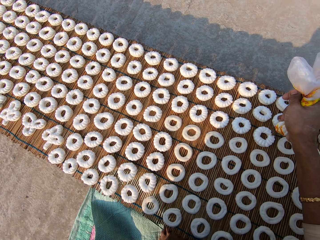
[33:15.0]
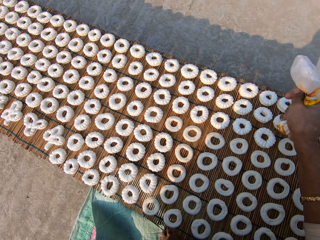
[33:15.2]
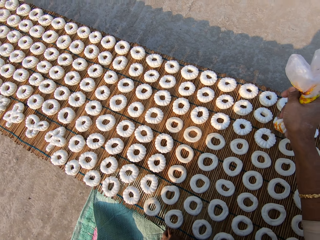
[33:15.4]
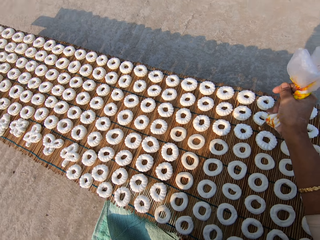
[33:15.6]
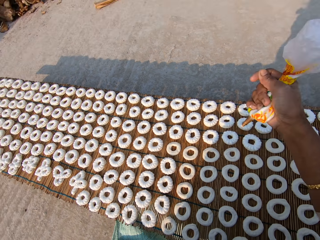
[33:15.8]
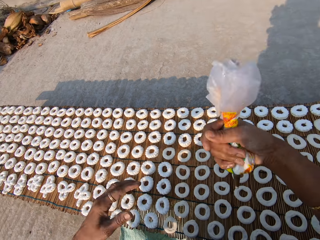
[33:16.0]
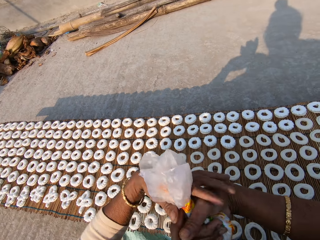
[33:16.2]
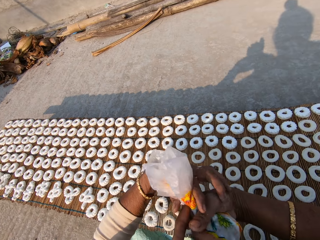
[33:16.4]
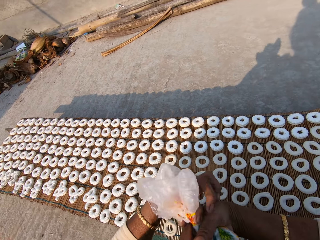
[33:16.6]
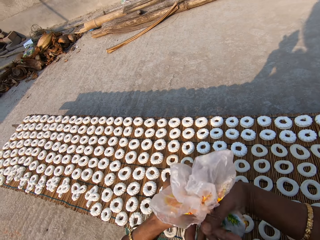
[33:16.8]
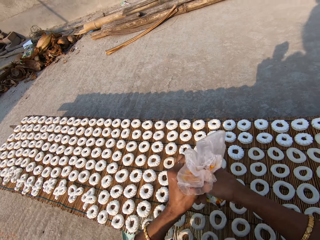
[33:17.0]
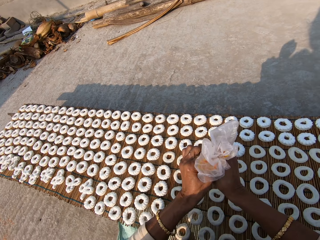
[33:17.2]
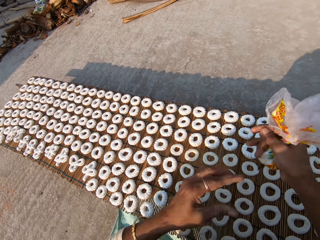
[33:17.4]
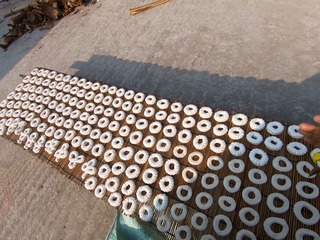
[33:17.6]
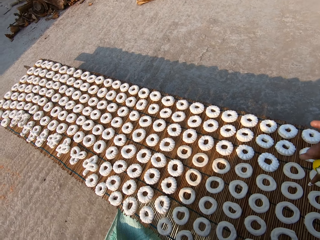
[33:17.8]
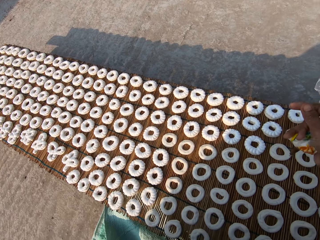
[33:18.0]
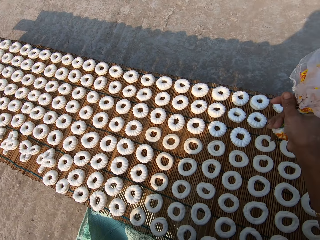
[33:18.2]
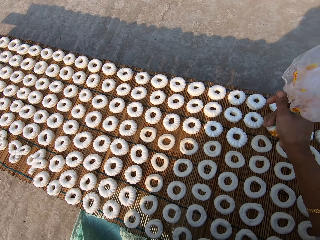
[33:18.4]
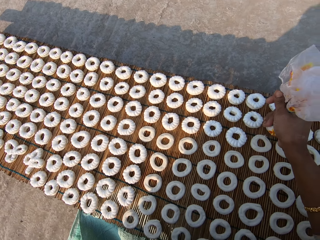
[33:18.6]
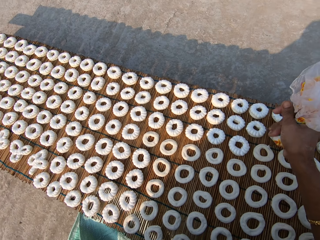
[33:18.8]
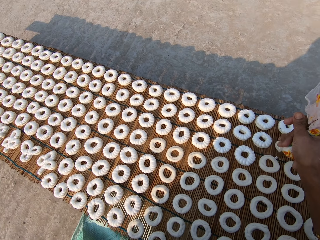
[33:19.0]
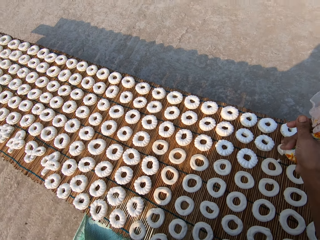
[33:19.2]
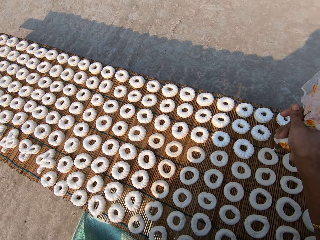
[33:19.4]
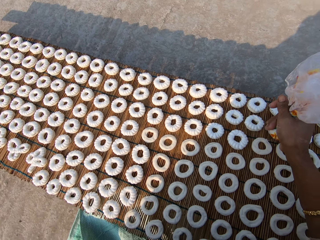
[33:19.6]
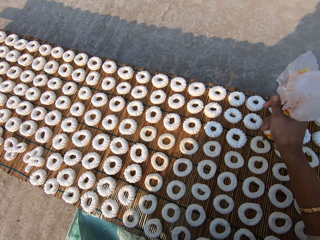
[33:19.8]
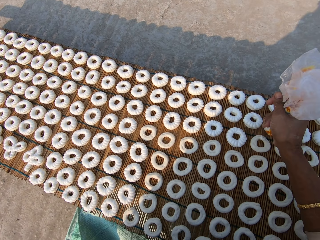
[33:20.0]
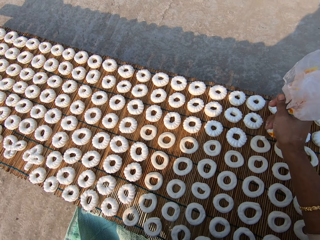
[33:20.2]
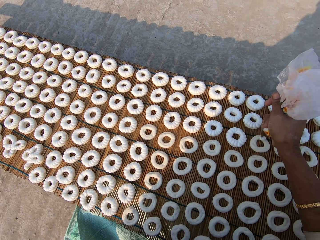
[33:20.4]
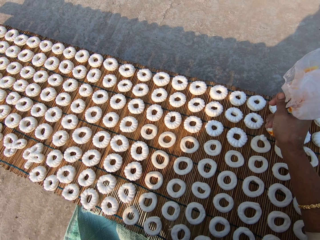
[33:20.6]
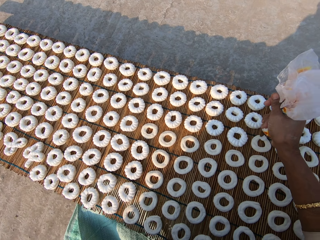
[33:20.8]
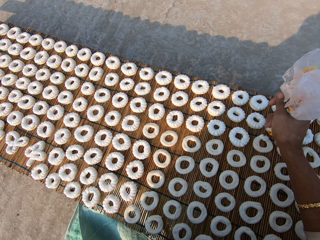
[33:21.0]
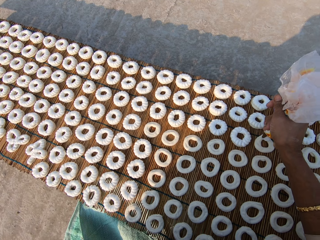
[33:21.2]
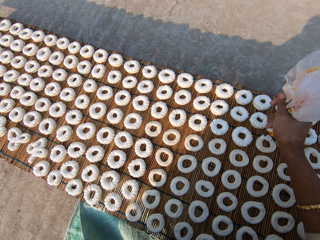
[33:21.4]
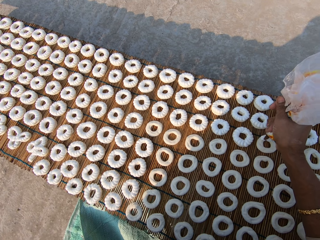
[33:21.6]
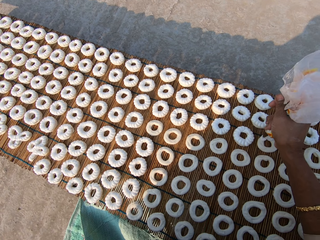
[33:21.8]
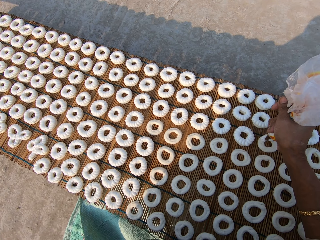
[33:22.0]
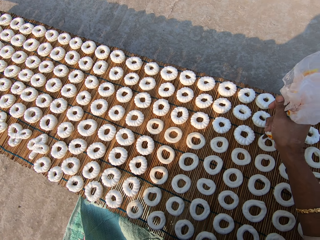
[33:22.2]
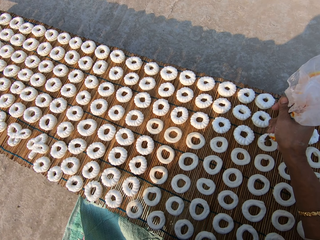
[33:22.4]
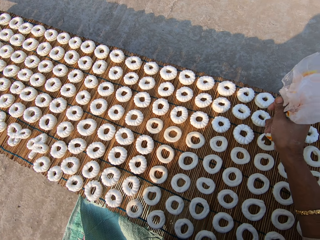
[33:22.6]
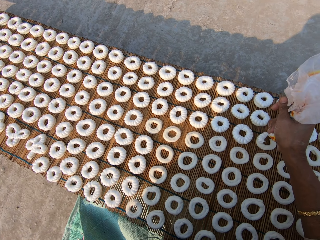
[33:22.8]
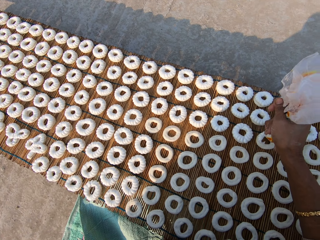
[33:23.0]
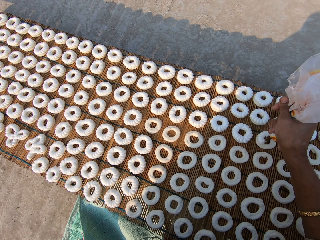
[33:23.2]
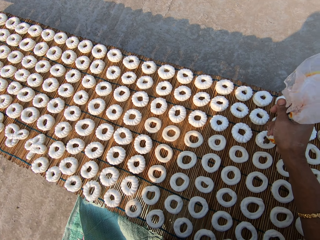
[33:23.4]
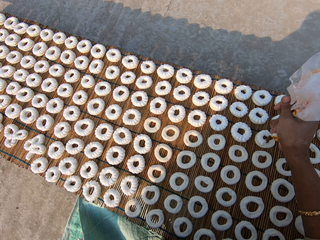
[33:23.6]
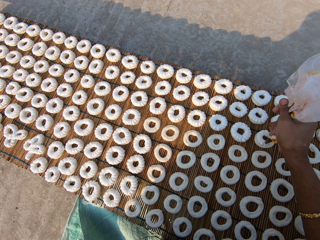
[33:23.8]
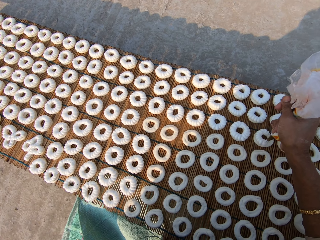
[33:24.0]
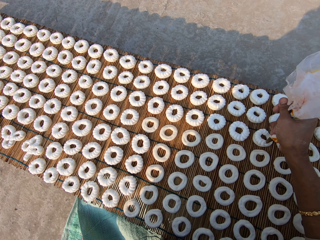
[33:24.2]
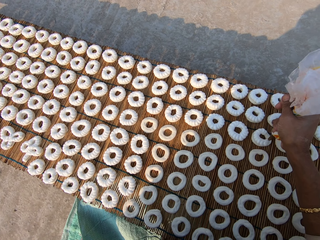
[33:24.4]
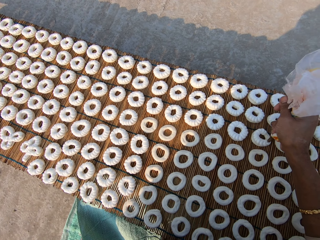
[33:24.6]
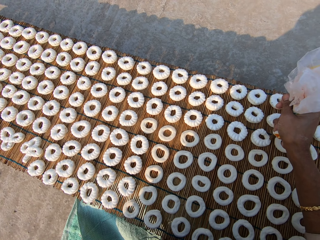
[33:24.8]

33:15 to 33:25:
The camera wearer rotates the cream. She adjusts the piping bag in her right hand with her left hand. She decorates a dough on the mat with icing from the piping bag in her right hand.

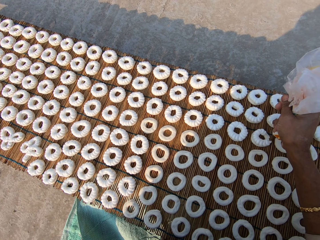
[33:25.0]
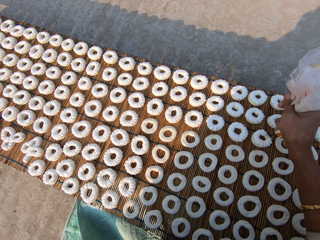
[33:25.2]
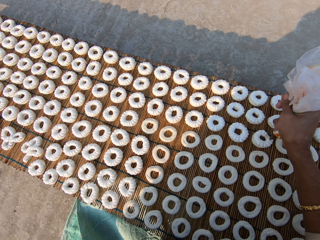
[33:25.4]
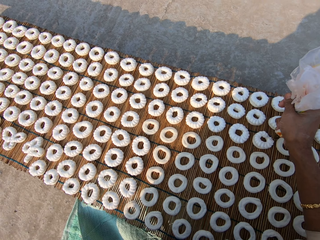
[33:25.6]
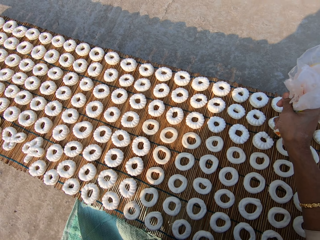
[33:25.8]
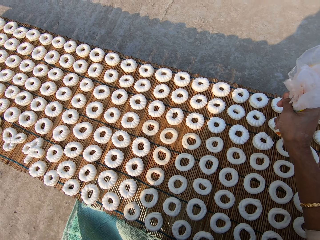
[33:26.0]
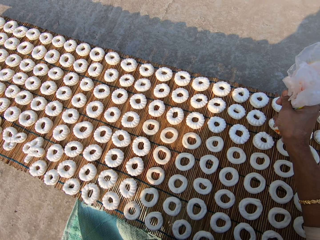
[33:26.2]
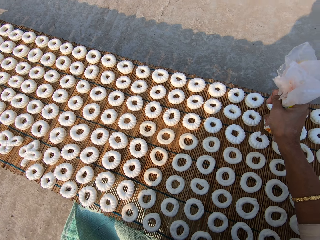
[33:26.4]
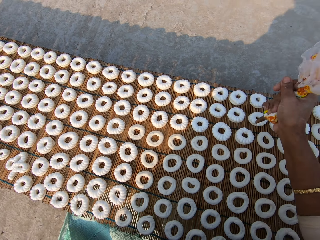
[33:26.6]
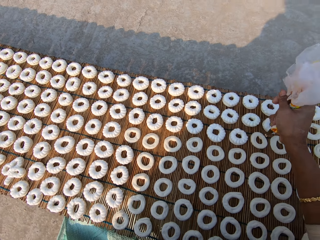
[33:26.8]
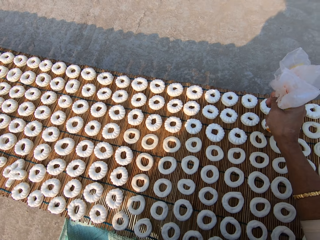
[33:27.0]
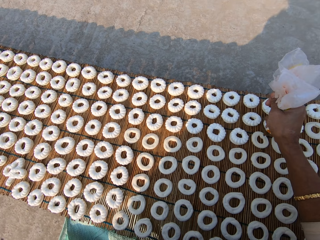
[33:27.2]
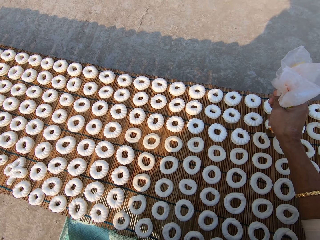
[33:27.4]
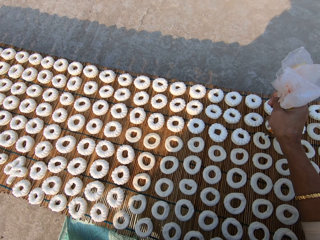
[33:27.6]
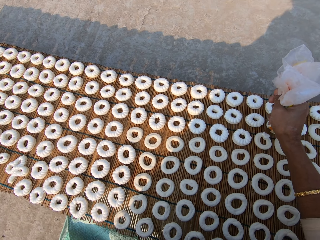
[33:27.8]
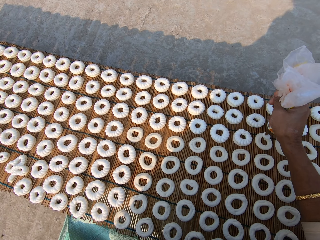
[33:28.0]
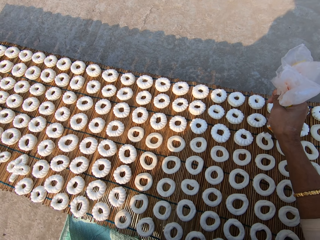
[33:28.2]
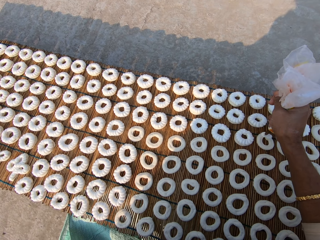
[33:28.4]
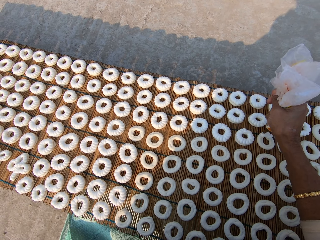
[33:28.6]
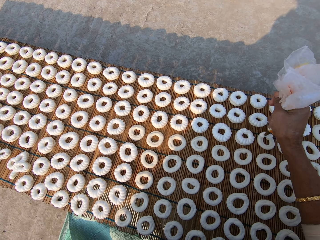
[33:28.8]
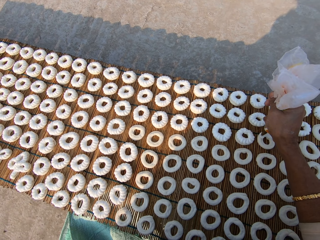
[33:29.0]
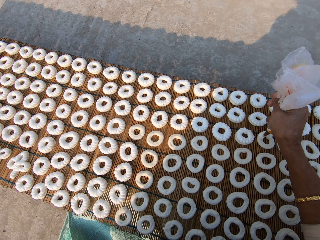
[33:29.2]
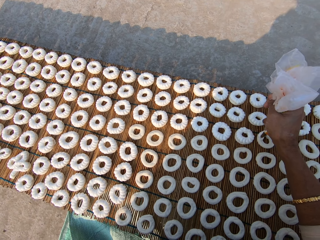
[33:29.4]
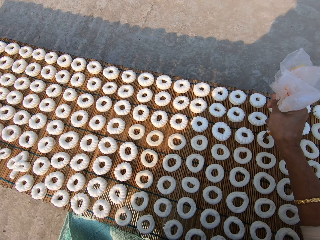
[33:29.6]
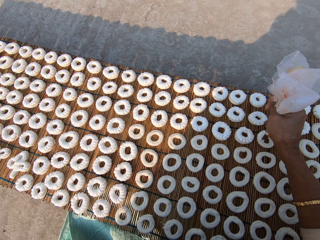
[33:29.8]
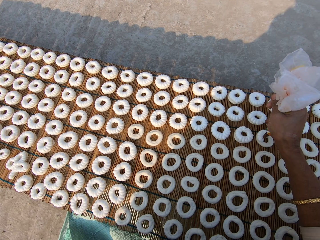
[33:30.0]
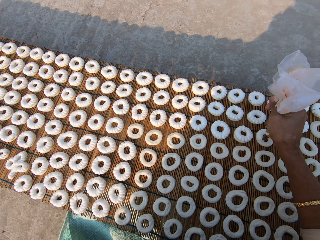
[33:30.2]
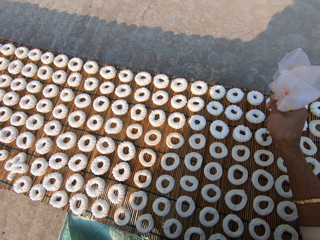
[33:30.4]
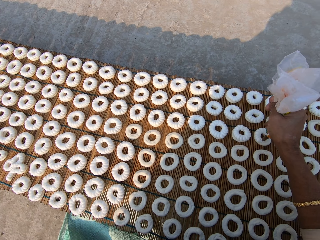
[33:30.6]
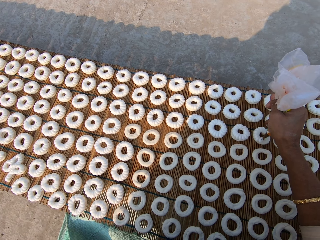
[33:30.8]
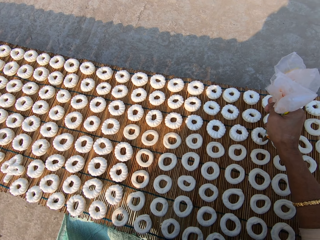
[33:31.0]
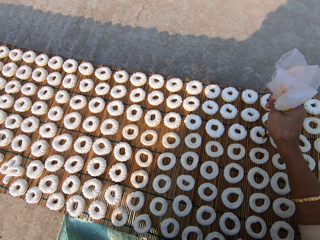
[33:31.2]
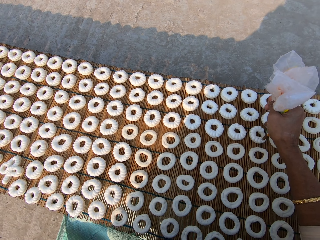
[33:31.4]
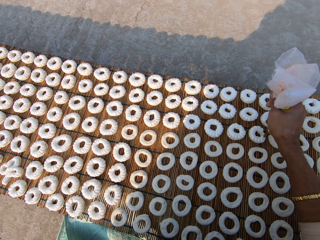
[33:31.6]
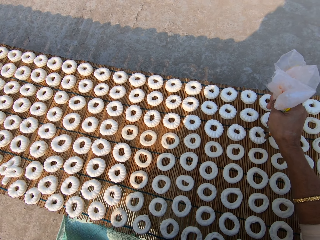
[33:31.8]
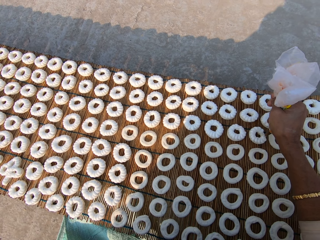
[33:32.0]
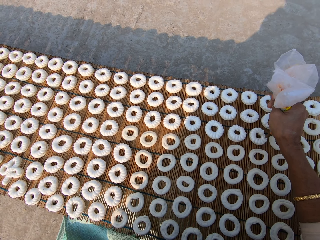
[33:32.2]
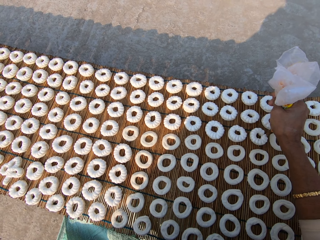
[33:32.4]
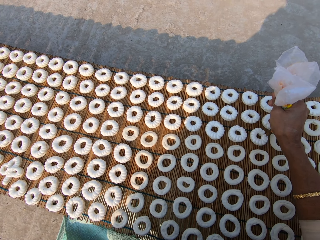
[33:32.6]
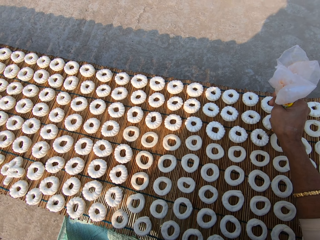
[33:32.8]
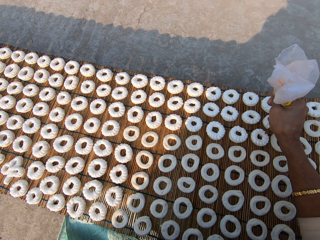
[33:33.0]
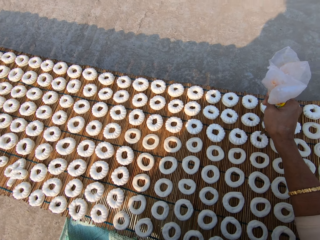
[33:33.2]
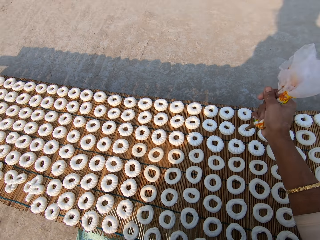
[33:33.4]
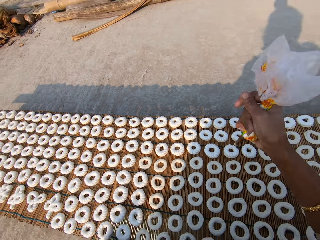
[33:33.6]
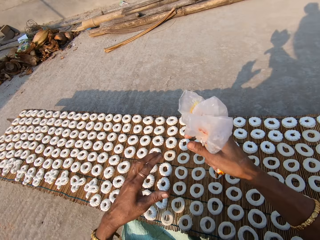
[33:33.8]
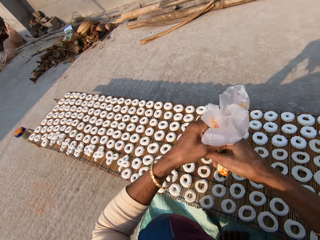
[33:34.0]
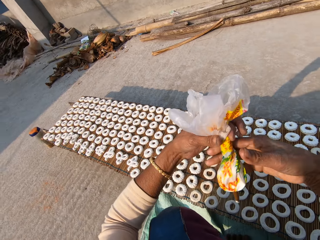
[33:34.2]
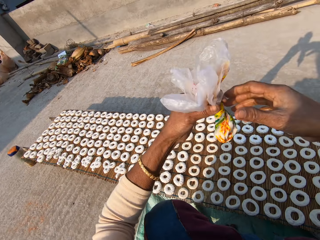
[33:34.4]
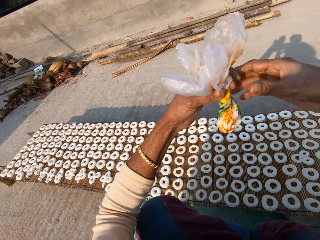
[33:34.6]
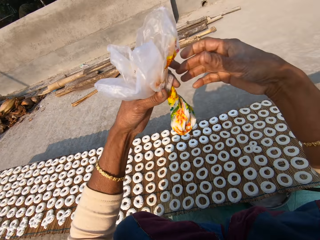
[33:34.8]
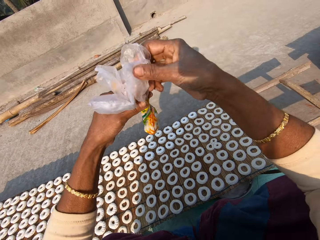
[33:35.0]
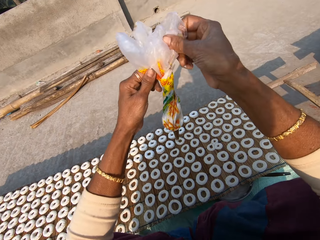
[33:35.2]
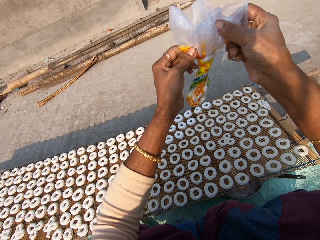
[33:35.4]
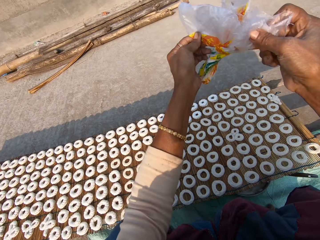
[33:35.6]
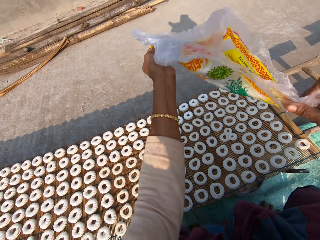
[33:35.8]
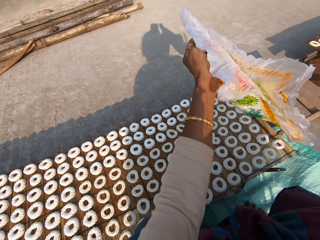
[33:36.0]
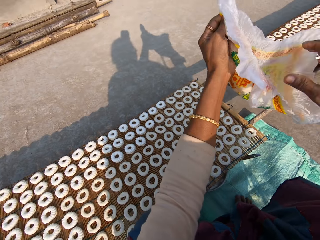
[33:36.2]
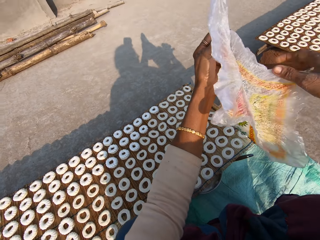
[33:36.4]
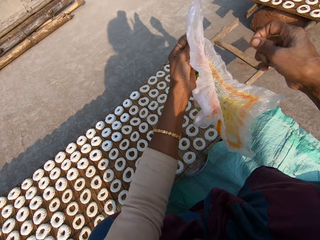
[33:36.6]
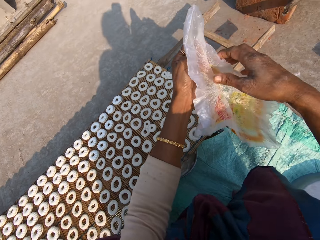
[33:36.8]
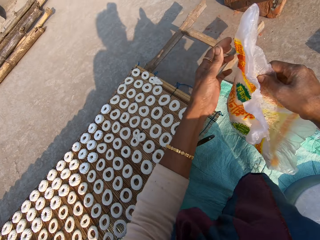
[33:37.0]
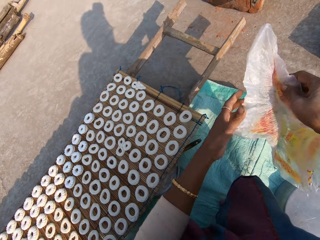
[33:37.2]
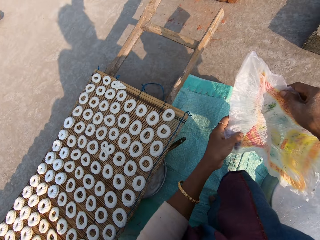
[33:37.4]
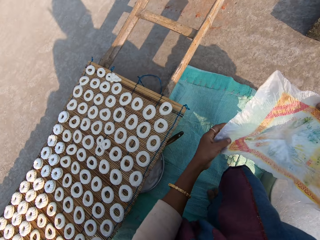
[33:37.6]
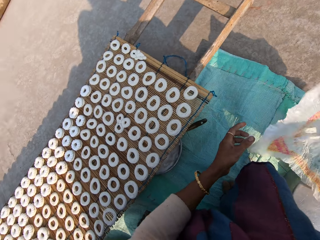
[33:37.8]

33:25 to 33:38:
The camera wearer decorates a dough on the mat with icing from the piping bag in her right hand. She unwraps the icing wrapper in her right hand with her left hand.
